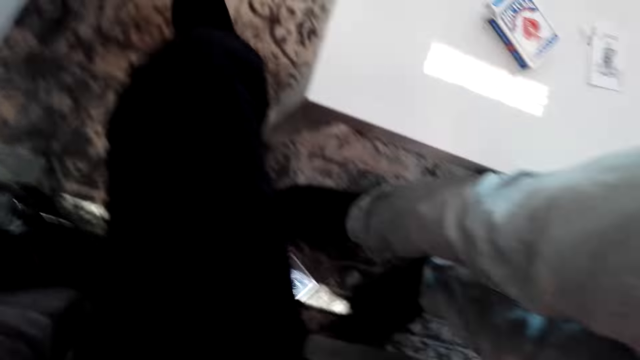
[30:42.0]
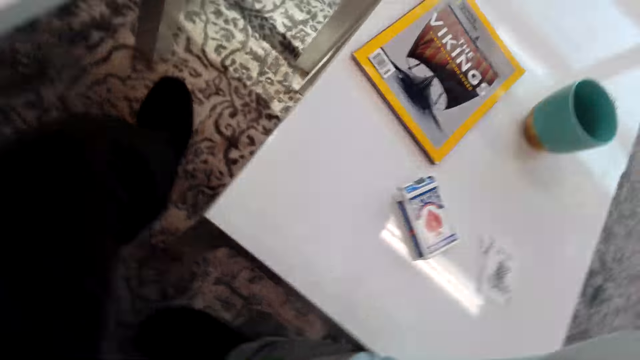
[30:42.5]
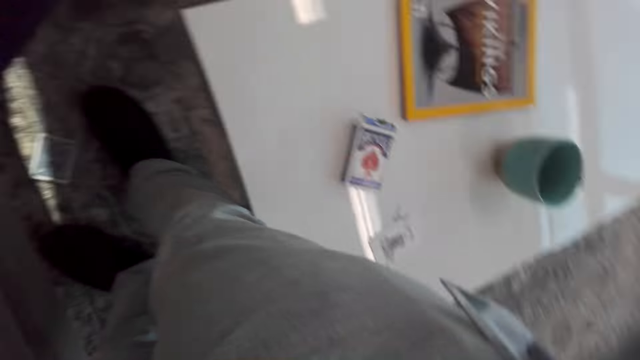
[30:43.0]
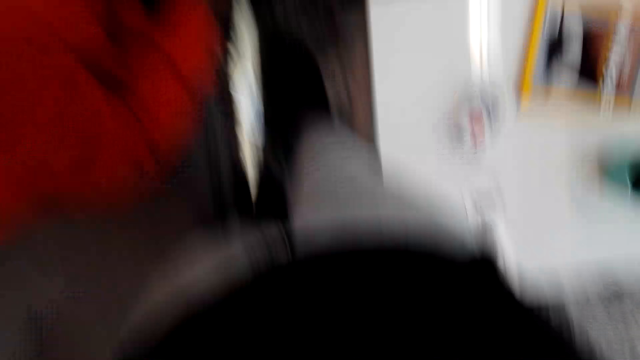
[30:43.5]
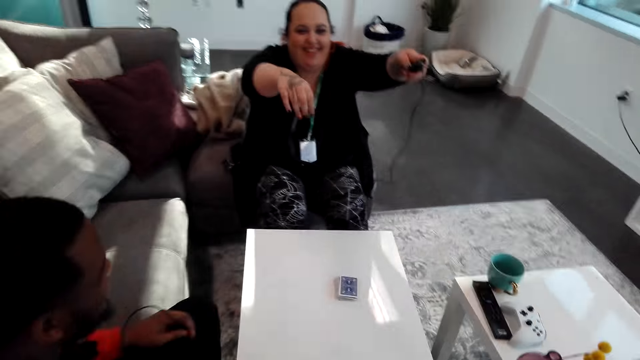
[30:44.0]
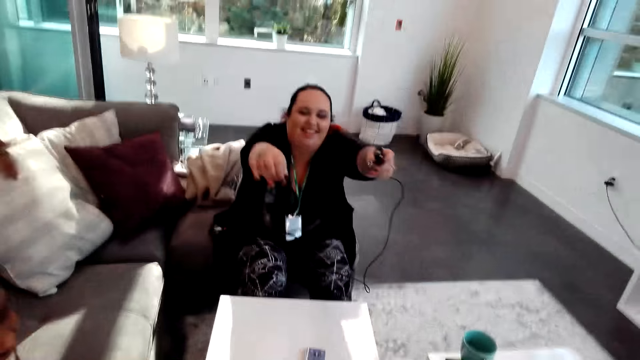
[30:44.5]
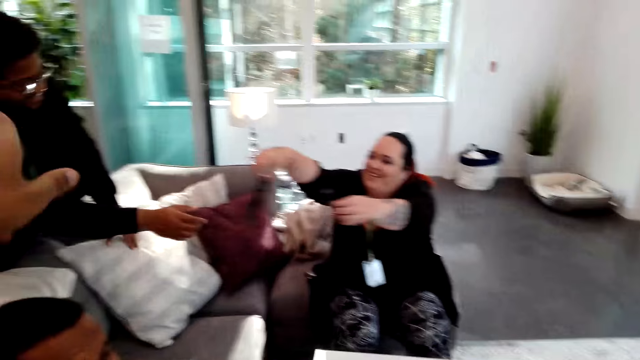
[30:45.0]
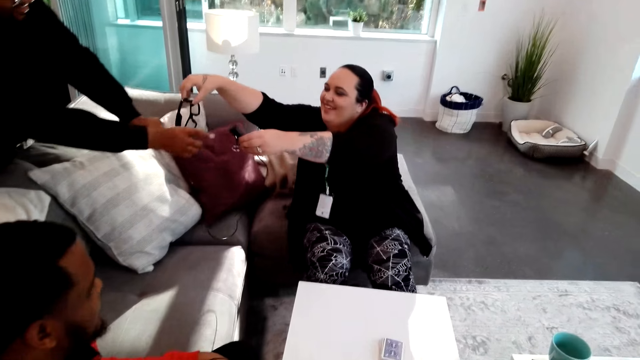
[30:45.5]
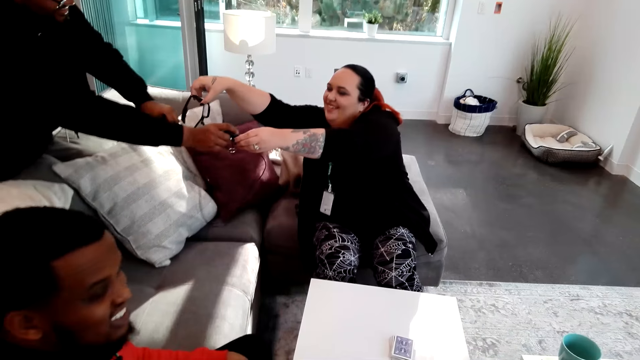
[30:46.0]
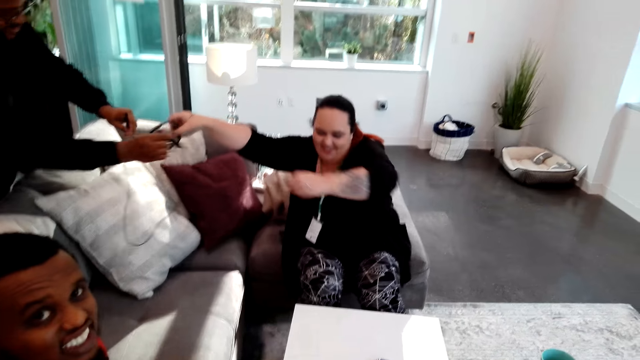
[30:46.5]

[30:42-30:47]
The camera wearer looks around. A woman gives a man the camera.
